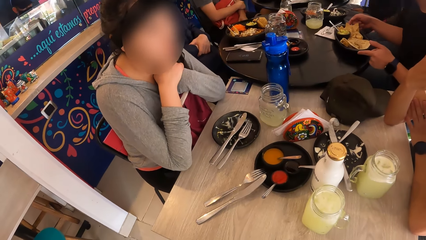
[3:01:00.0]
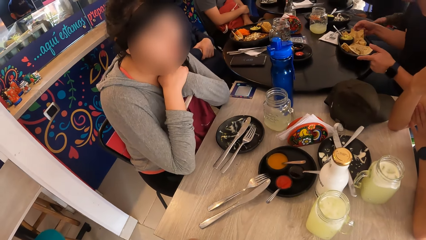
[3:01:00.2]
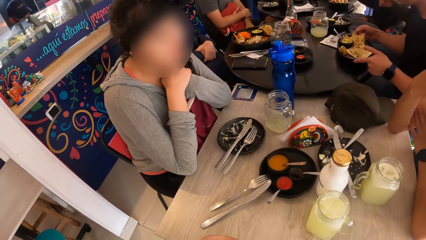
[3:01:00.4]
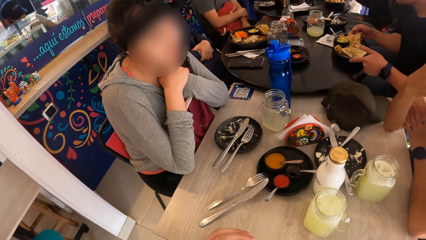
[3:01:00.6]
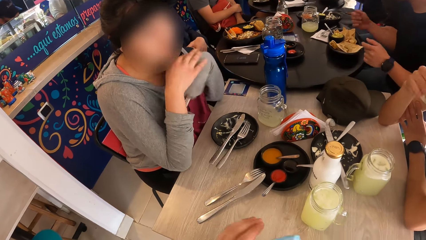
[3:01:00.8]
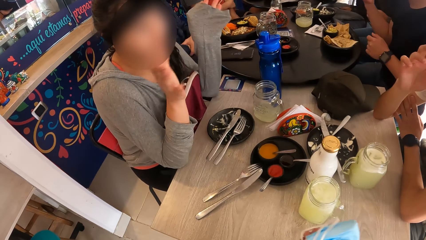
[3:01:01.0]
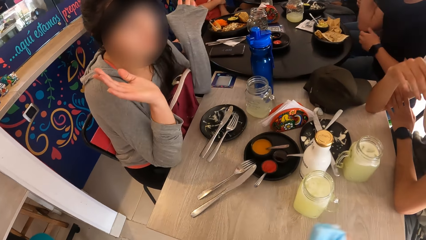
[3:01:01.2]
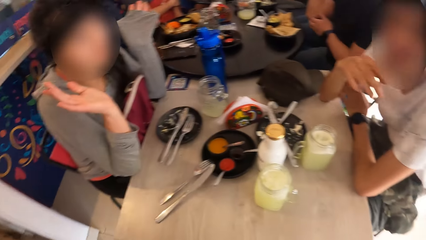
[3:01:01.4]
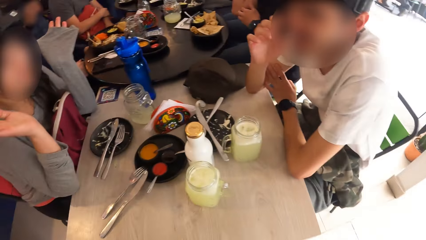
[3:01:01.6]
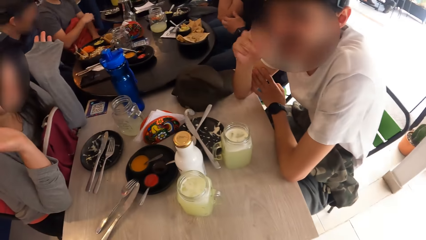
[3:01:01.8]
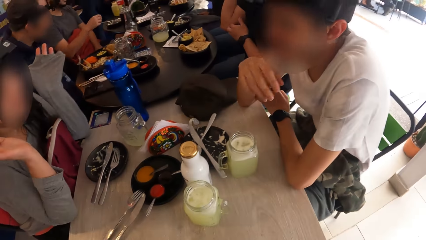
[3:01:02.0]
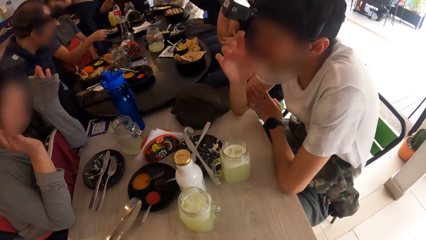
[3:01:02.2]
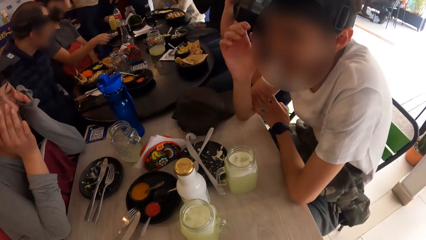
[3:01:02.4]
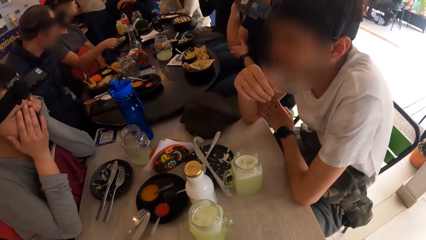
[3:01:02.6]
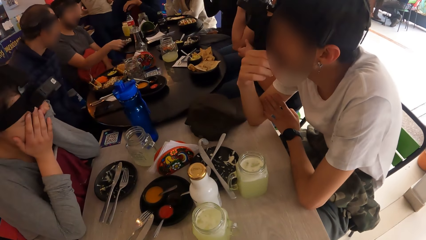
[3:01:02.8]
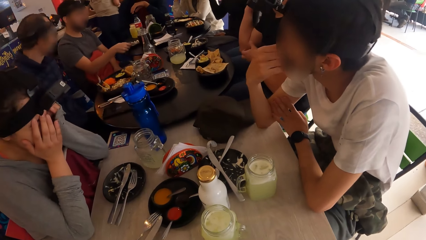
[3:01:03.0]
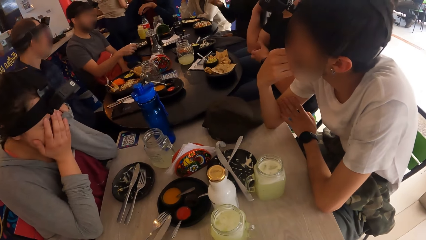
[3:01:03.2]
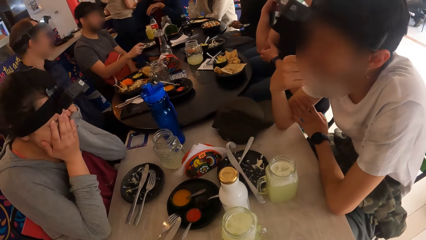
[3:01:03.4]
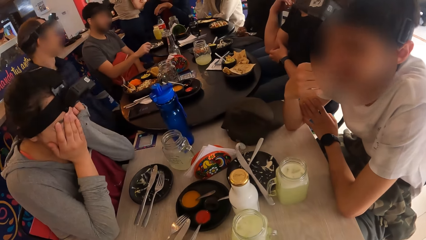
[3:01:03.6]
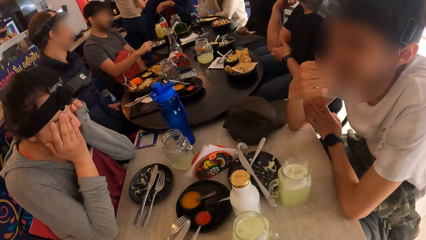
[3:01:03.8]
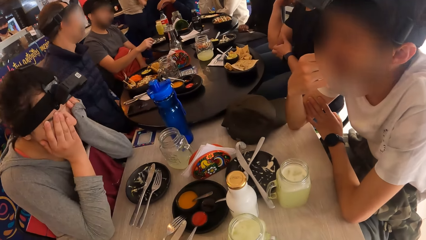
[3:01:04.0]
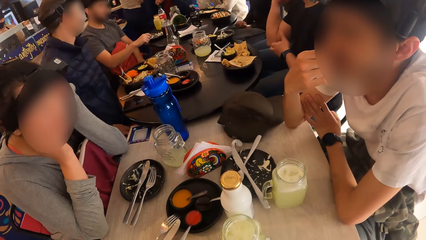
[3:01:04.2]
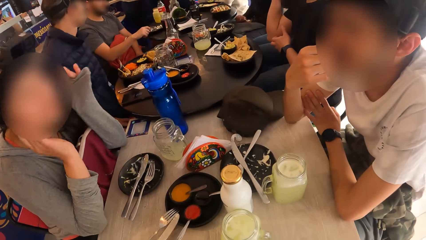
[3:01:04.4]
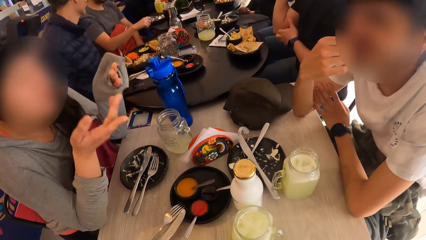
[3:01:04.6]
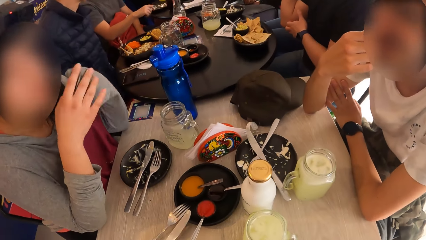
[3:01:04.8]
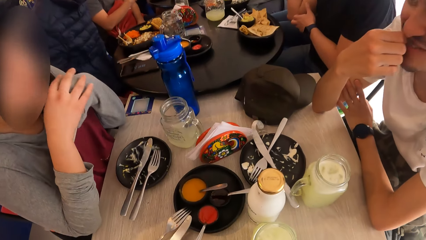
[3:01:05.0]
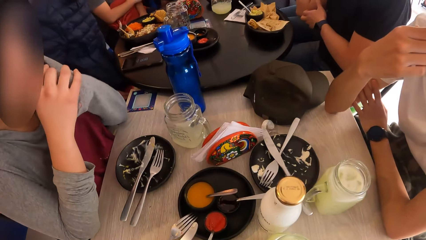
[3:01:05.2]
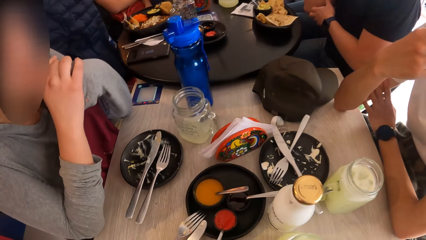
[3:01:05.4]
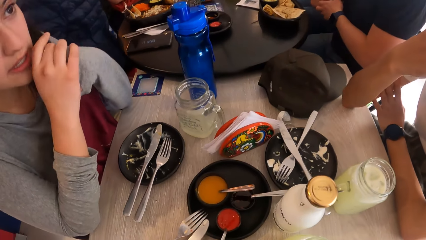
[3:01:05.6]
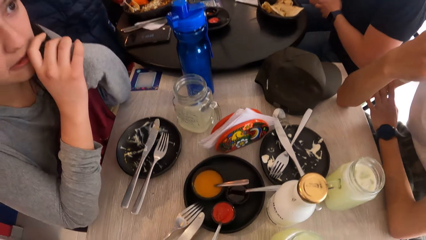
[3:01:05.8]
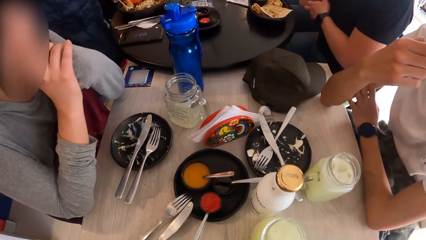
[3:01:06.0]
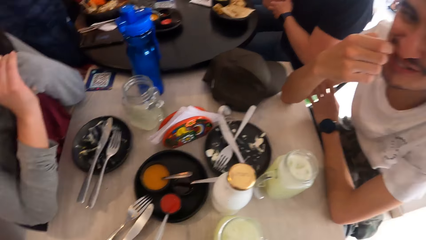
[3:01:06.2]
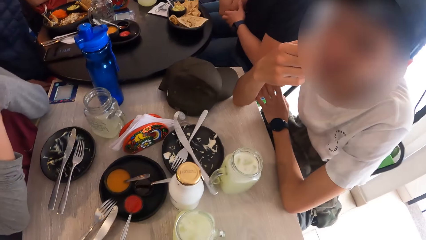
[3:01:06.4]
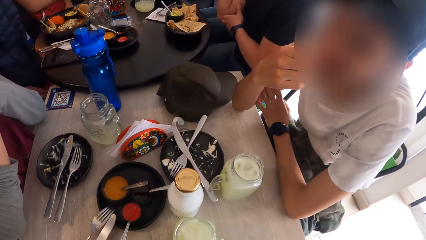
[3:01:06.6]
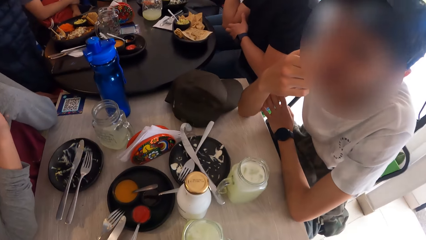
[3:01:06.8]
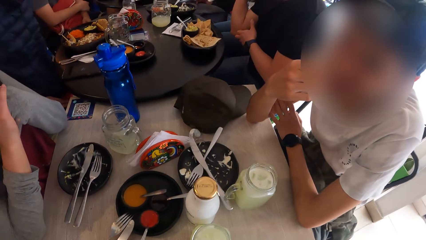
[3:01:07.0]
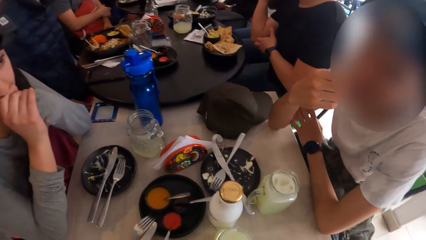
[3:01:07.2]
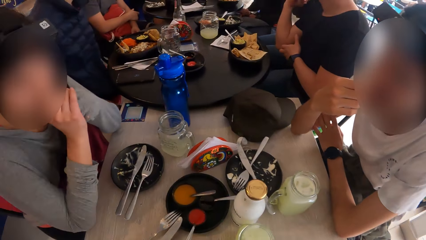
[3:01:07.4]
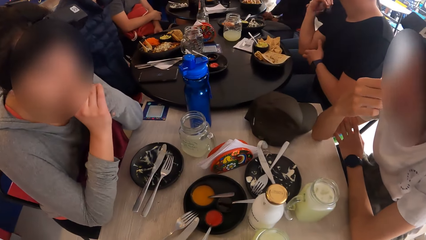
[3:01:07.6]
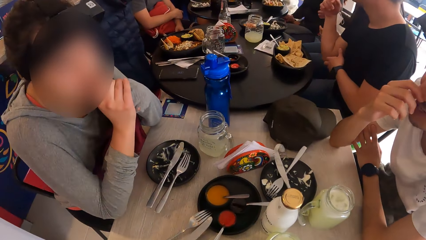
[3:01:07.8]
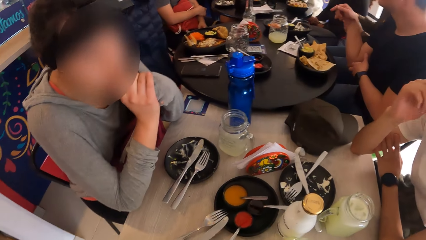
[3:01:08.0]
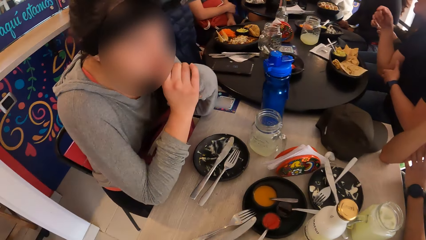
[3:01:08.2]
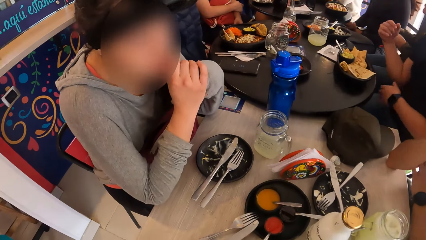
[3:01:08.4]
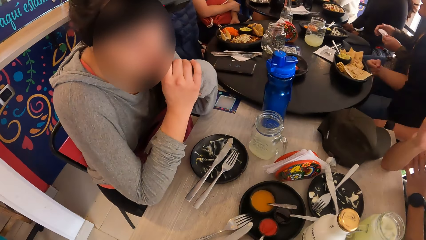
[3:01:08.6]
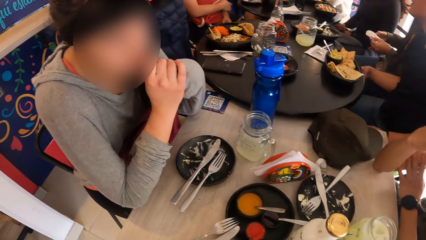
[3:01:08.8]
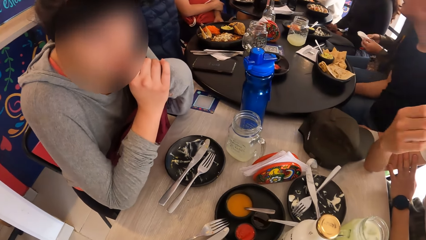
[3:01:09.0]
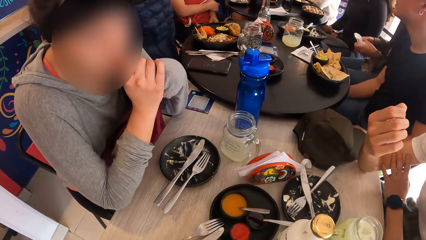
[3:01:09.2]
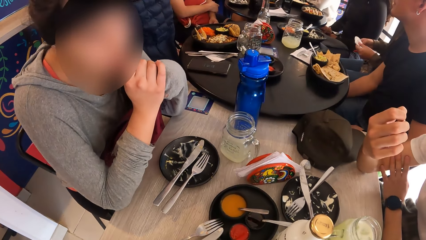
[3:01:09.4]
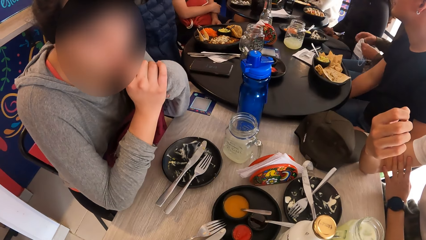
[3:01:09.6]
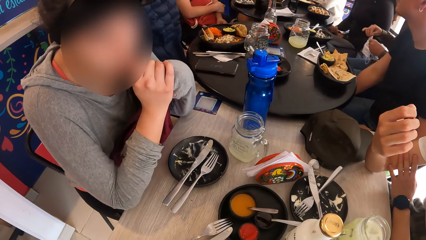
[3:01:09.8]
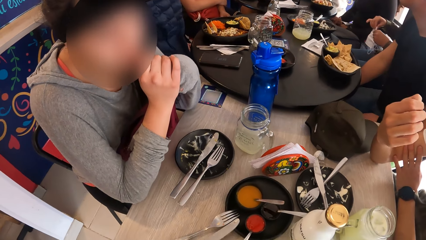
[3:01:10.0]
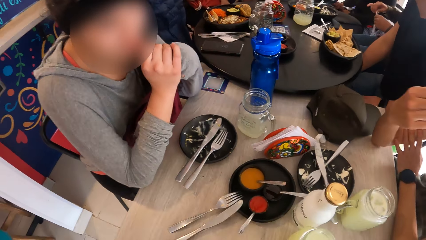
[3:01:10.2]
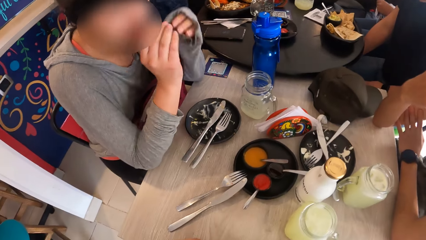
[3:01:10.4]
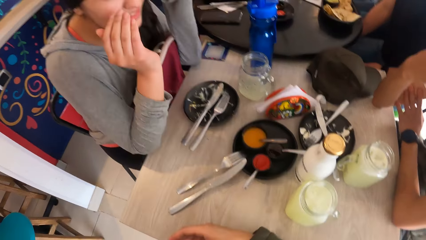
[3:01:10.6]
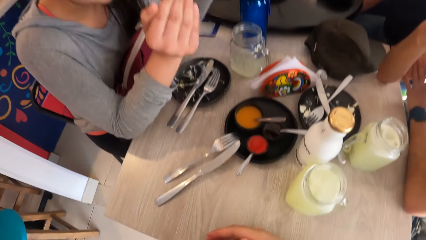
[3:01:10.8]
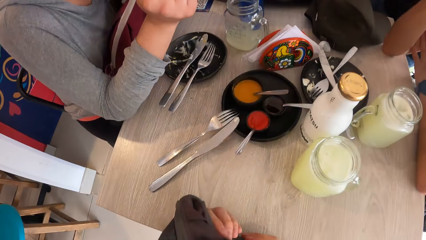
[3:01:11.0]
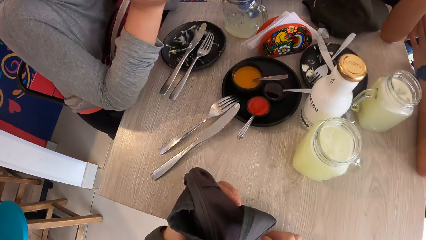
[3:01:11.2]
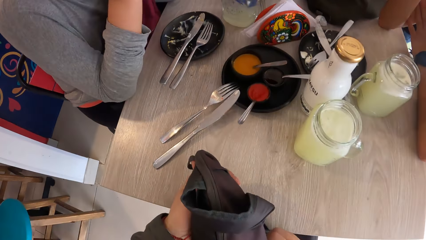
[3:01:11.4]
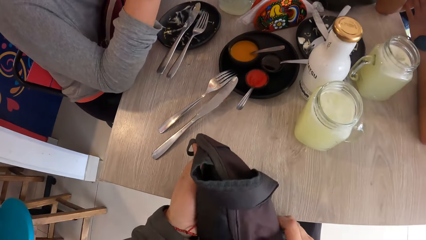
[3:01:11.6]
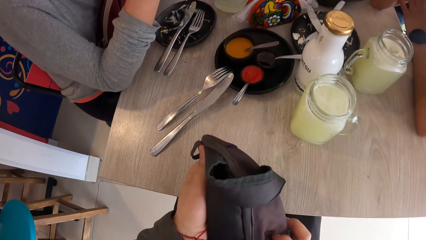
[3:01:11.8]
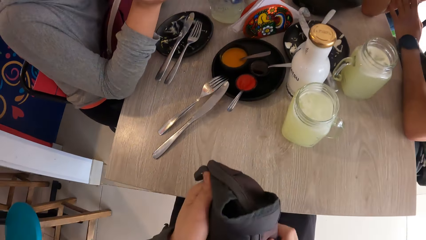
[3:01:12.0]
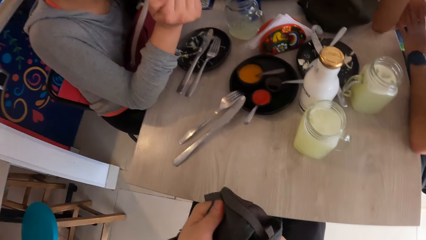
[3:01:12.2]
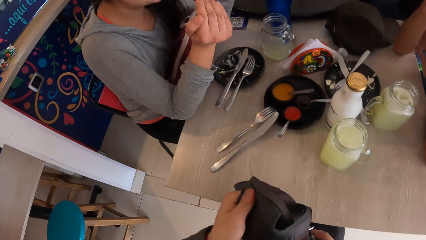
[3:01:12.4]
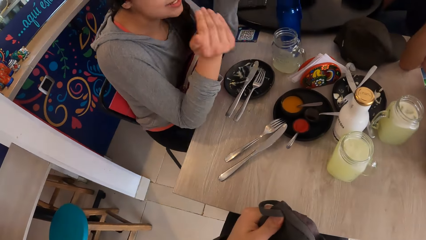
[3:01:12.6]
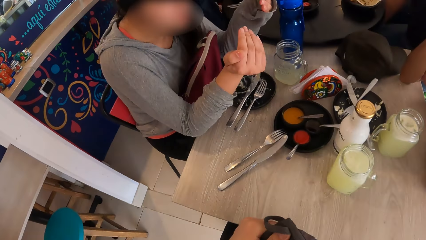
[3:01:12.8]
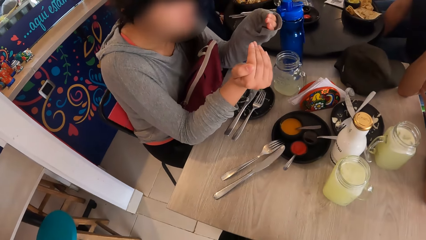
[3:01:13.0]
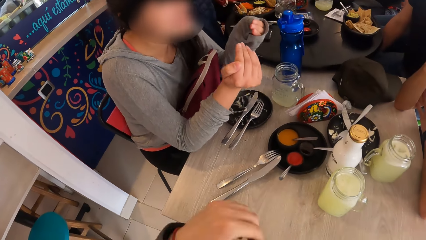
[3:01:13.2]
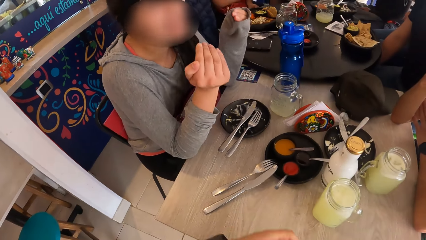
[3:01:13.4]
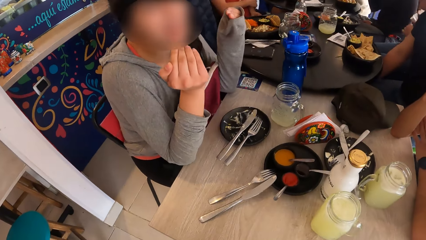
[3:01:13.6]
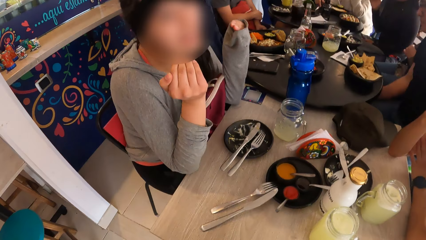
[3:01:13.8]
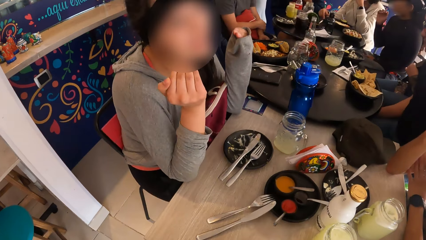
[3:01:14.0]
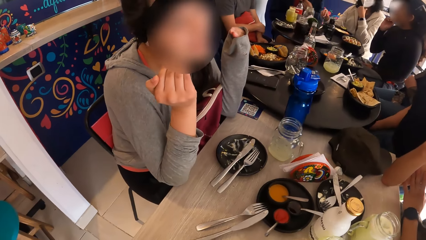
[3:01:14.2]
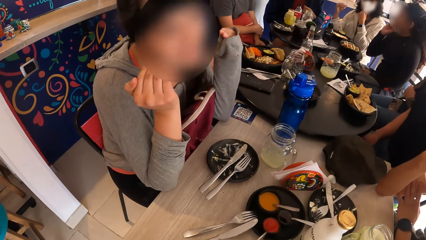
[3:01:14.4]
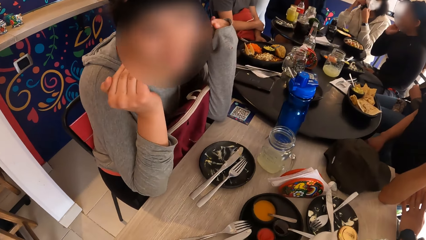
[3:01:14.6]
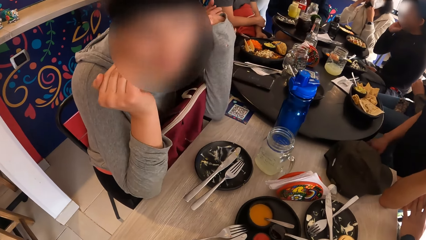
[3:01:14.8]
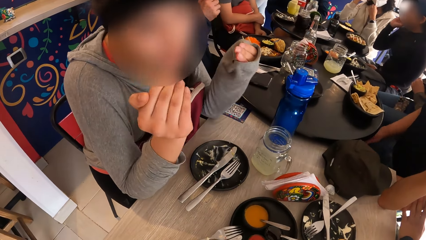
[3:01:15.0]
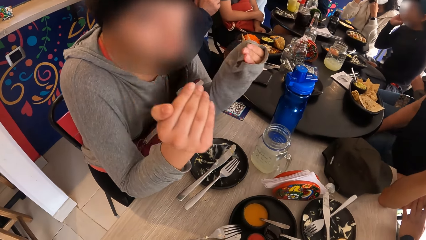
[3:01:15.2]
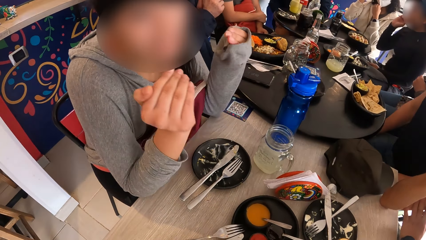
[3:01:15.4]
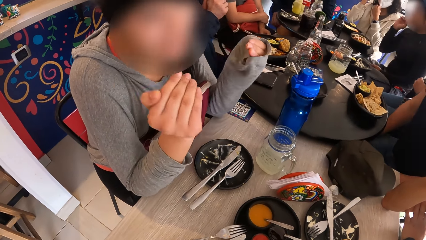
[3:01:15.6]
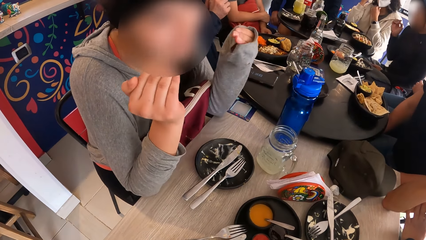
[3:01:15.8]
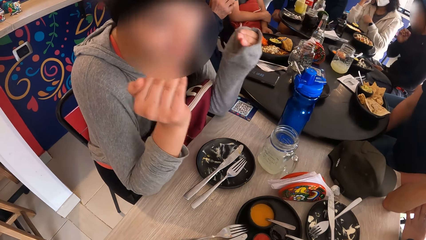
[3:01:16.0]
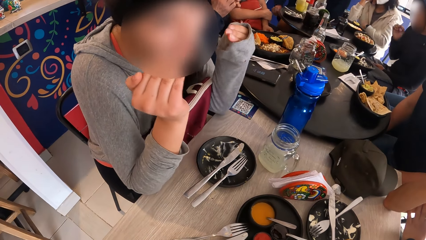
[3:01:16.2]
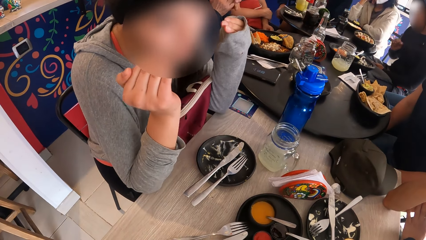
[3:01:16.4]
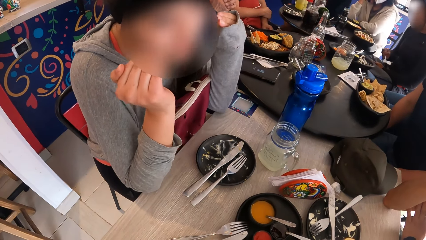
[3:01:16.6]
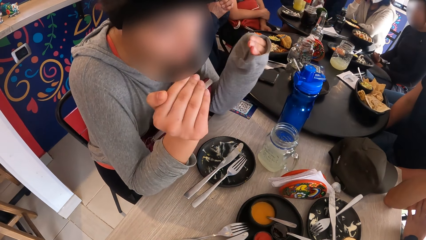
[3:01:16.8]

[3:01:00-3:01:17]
A person aligns a plate of roti on the table. A woman sways hands. A second person converses with the woman. The woman touches her face with her hands. She sways hands. The second person converses with the camera wearer. The woman converses with the second person. She sways hands. The camera wearer fiddles with a pouch or bag in his hands. He aligns the bag. The woman converses with the second person and sways hands.
